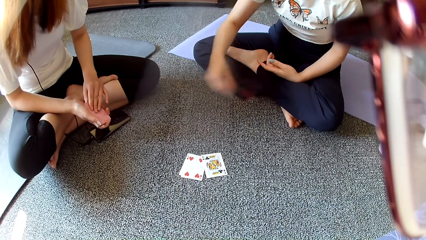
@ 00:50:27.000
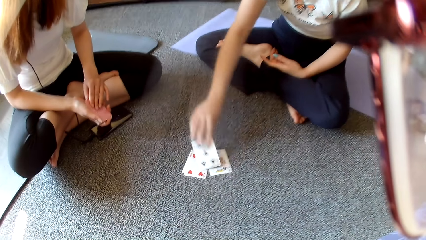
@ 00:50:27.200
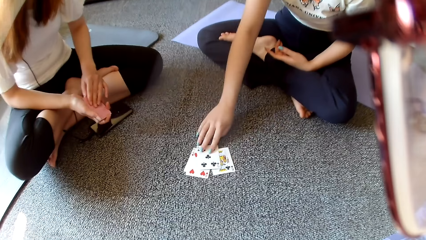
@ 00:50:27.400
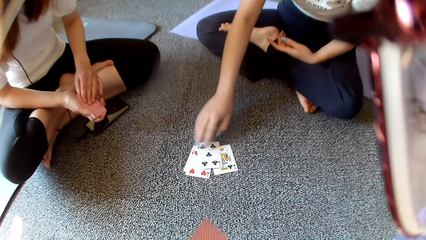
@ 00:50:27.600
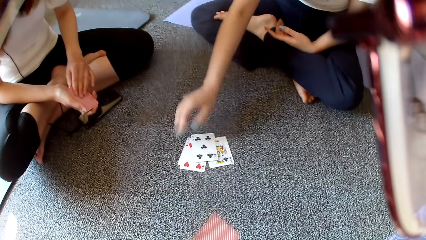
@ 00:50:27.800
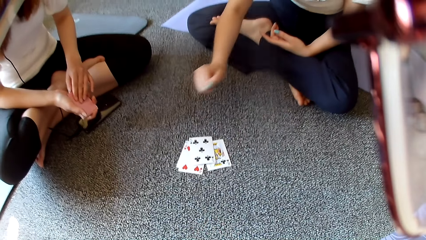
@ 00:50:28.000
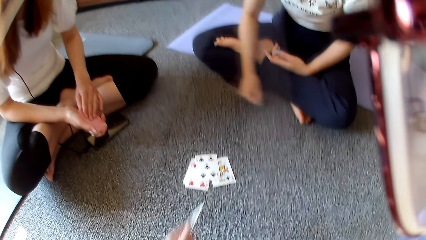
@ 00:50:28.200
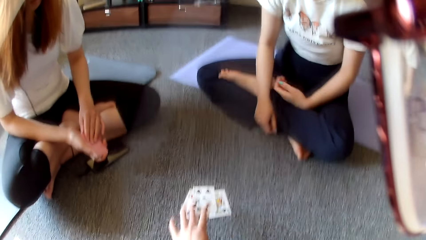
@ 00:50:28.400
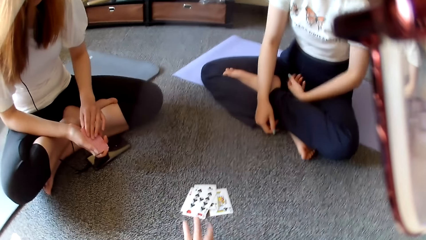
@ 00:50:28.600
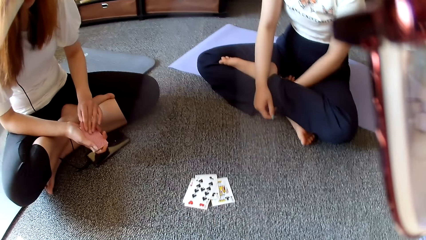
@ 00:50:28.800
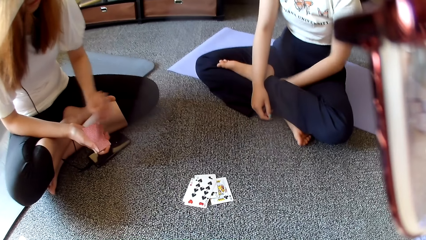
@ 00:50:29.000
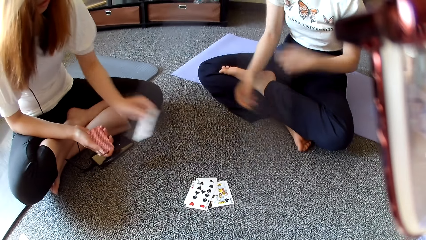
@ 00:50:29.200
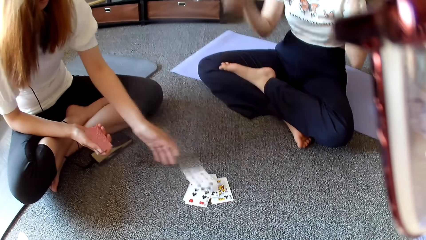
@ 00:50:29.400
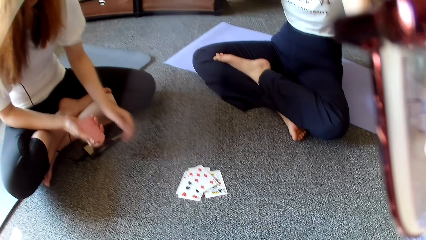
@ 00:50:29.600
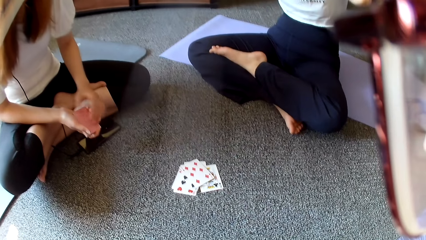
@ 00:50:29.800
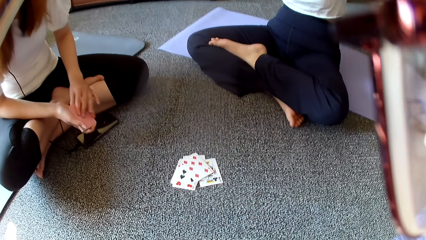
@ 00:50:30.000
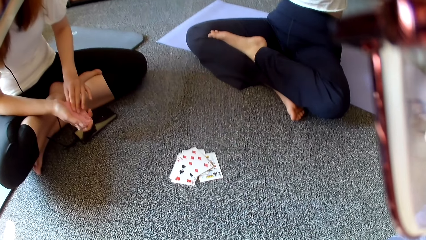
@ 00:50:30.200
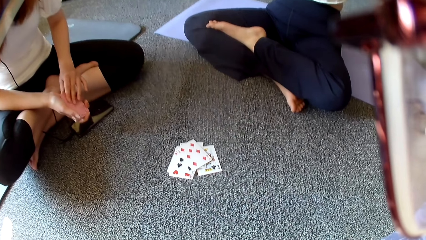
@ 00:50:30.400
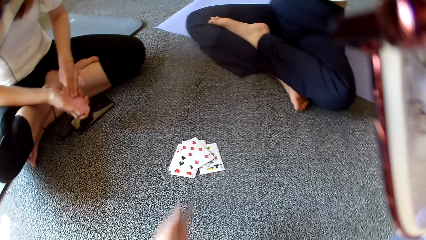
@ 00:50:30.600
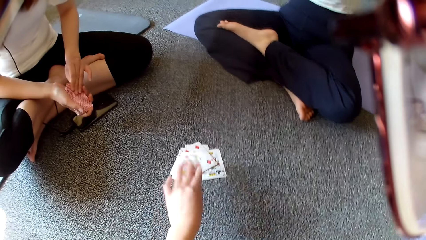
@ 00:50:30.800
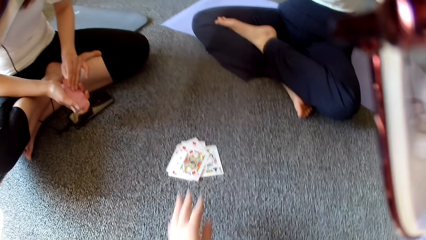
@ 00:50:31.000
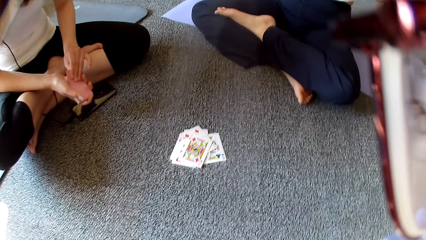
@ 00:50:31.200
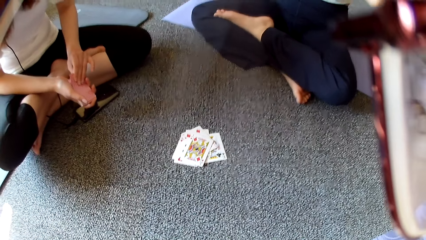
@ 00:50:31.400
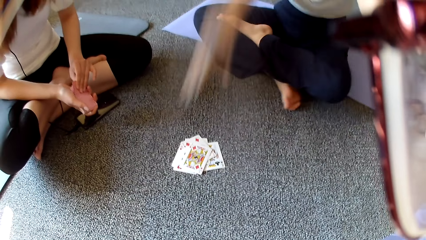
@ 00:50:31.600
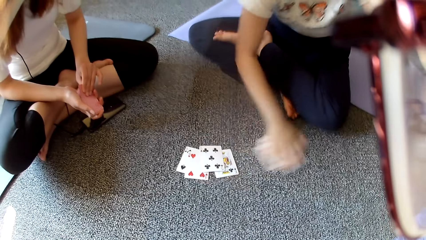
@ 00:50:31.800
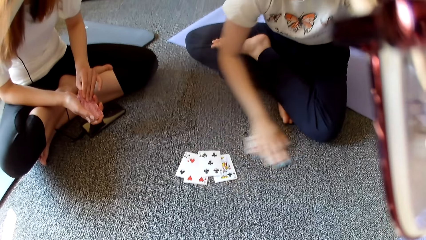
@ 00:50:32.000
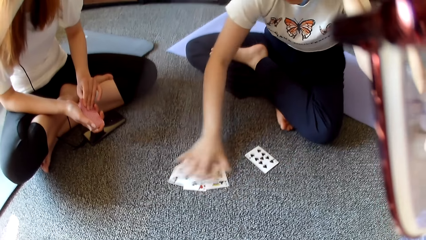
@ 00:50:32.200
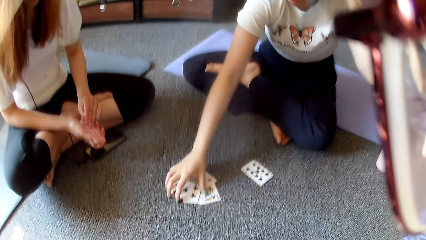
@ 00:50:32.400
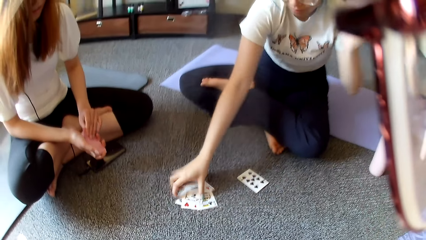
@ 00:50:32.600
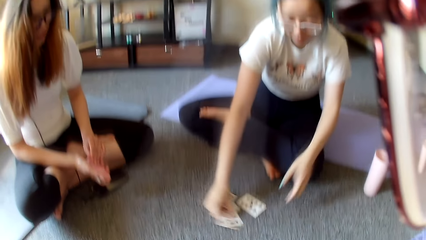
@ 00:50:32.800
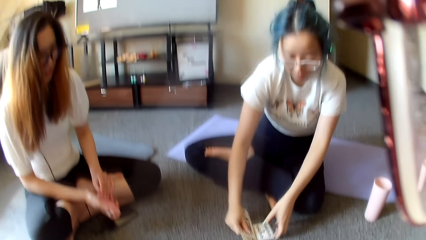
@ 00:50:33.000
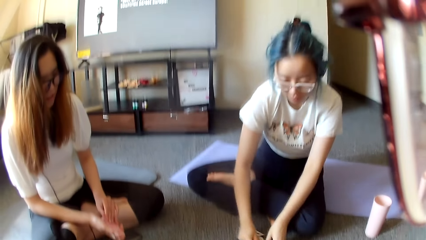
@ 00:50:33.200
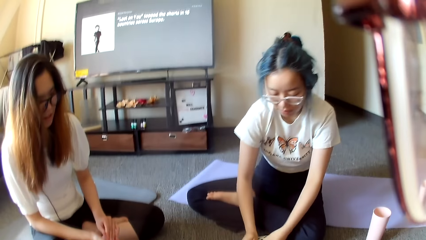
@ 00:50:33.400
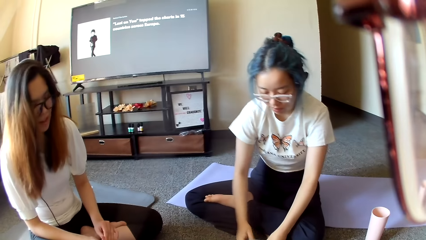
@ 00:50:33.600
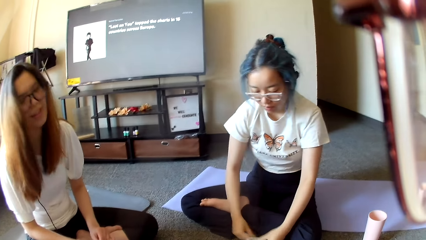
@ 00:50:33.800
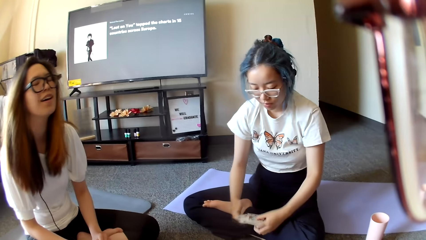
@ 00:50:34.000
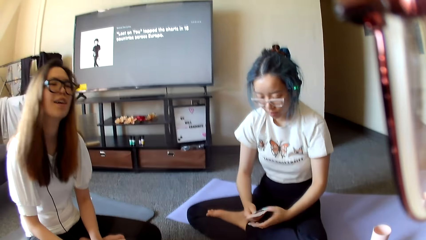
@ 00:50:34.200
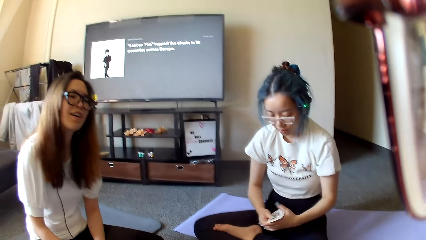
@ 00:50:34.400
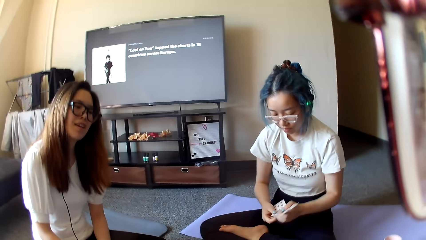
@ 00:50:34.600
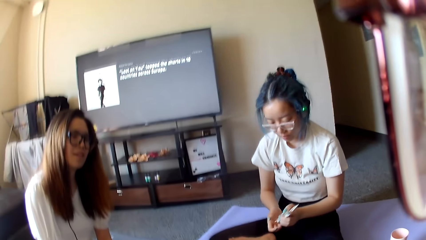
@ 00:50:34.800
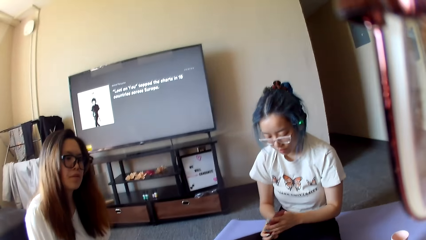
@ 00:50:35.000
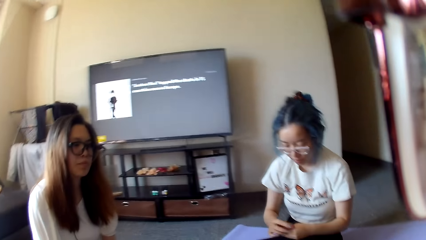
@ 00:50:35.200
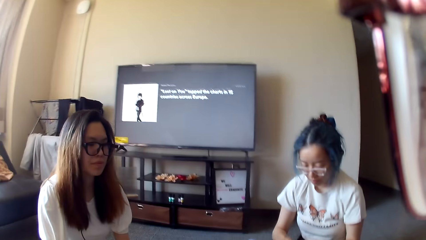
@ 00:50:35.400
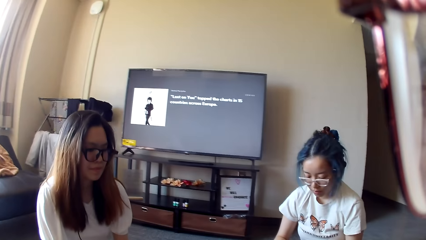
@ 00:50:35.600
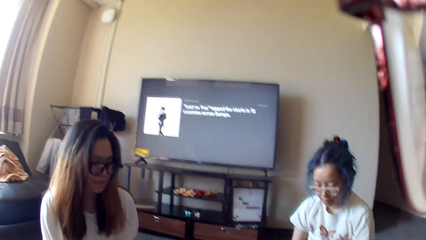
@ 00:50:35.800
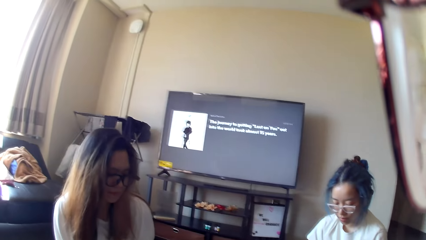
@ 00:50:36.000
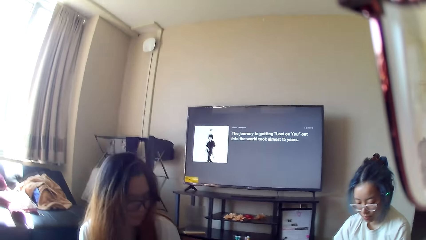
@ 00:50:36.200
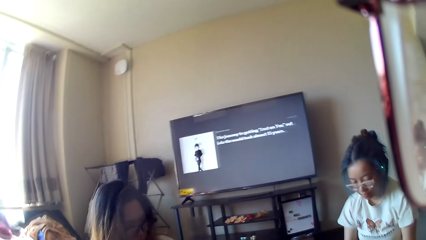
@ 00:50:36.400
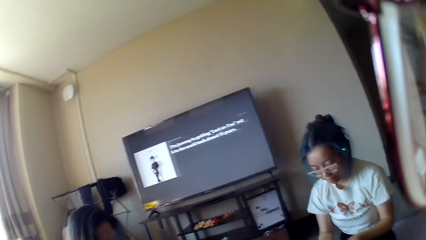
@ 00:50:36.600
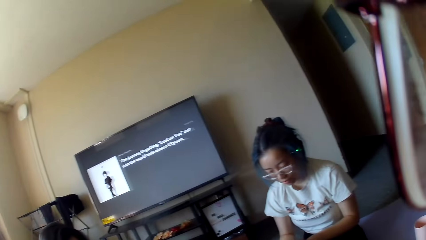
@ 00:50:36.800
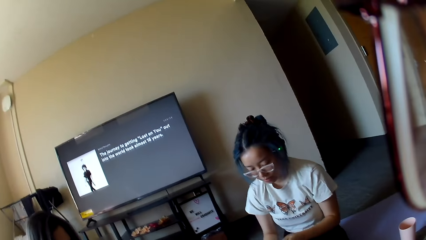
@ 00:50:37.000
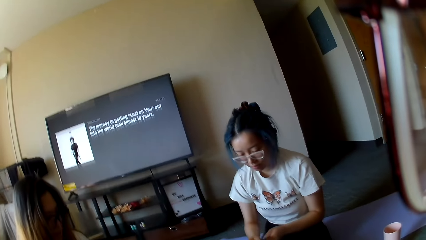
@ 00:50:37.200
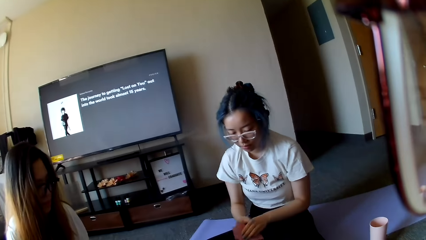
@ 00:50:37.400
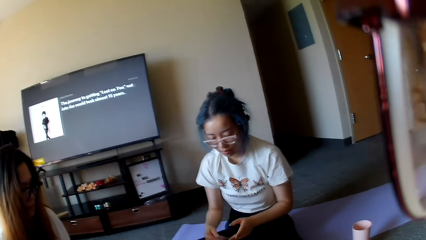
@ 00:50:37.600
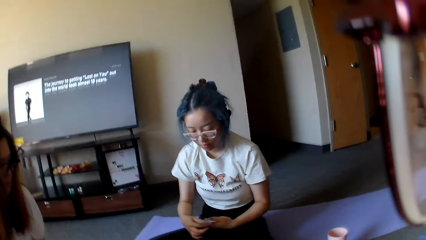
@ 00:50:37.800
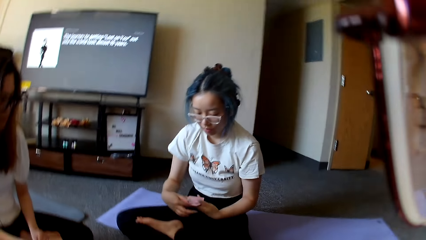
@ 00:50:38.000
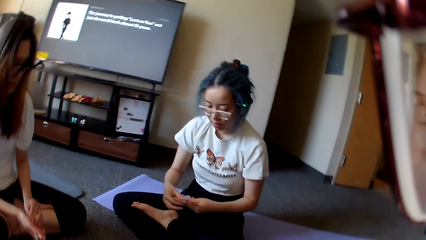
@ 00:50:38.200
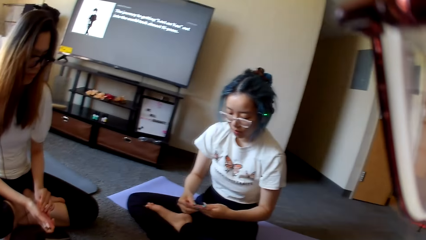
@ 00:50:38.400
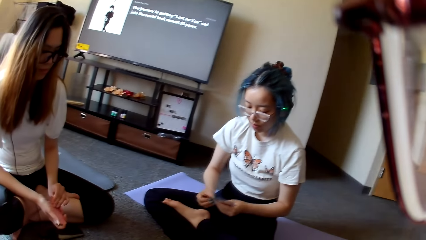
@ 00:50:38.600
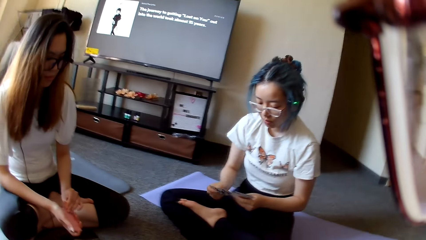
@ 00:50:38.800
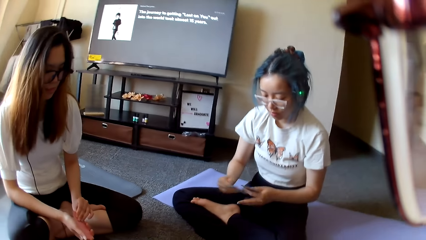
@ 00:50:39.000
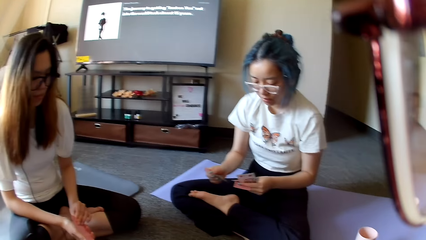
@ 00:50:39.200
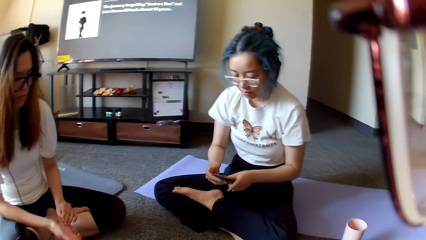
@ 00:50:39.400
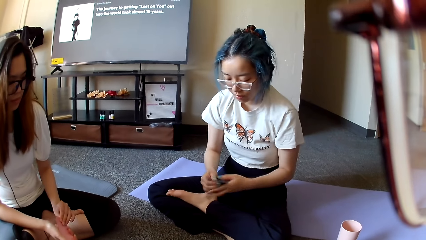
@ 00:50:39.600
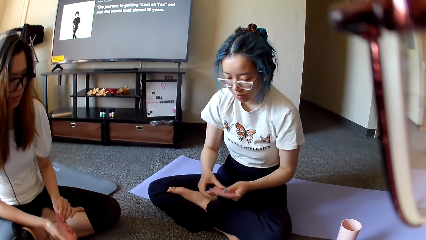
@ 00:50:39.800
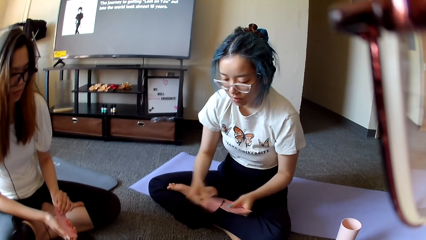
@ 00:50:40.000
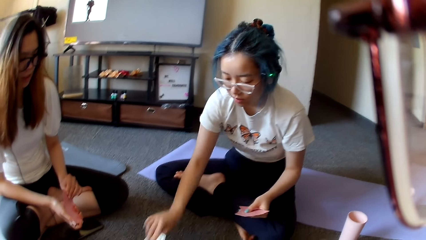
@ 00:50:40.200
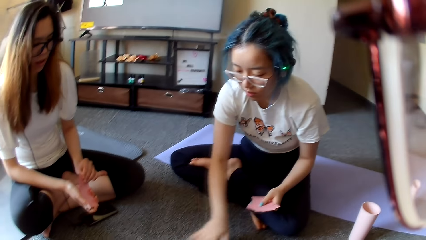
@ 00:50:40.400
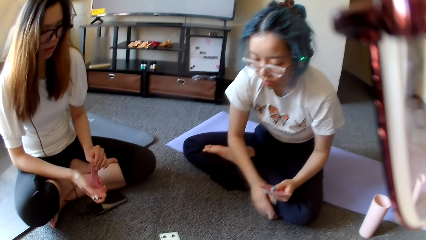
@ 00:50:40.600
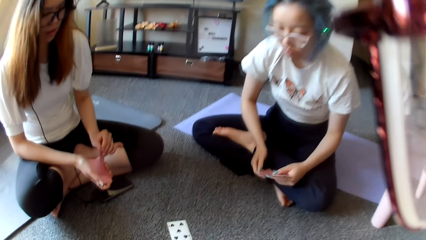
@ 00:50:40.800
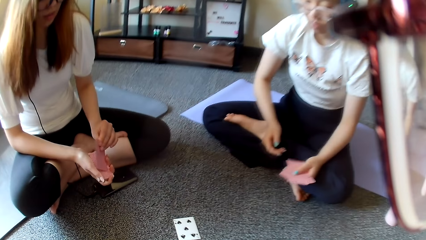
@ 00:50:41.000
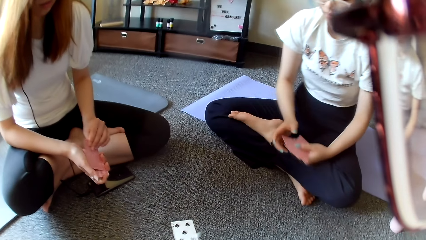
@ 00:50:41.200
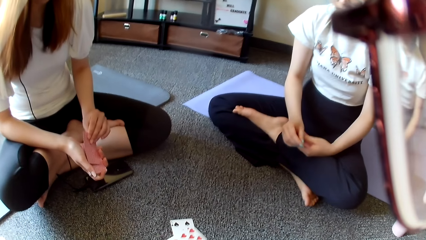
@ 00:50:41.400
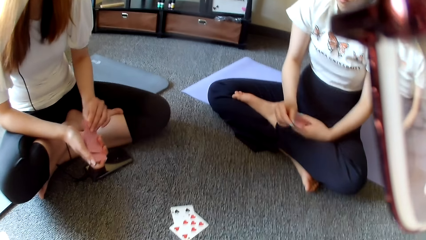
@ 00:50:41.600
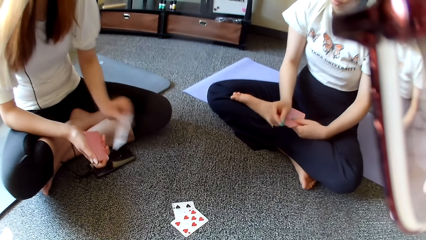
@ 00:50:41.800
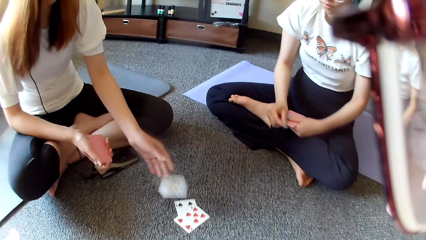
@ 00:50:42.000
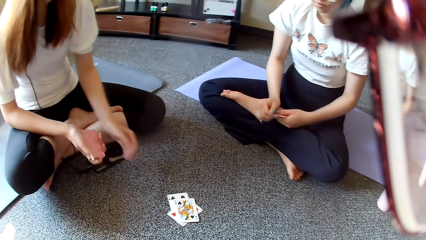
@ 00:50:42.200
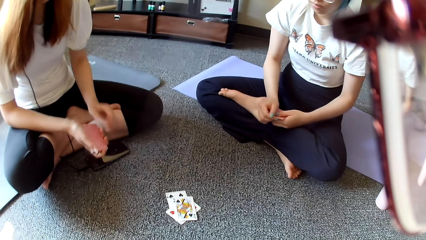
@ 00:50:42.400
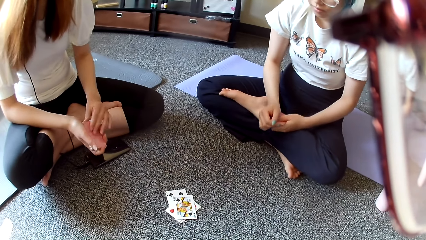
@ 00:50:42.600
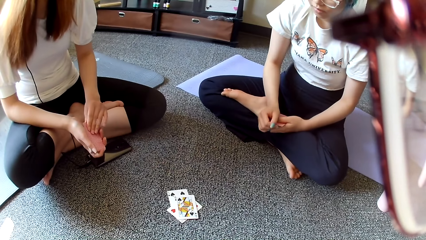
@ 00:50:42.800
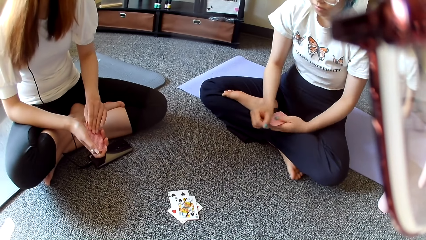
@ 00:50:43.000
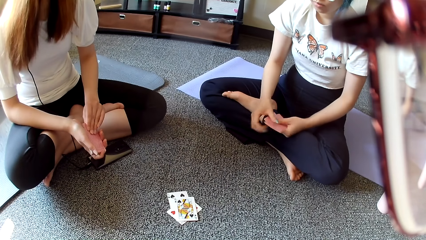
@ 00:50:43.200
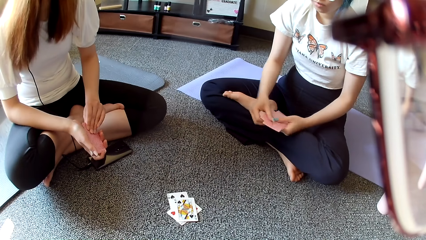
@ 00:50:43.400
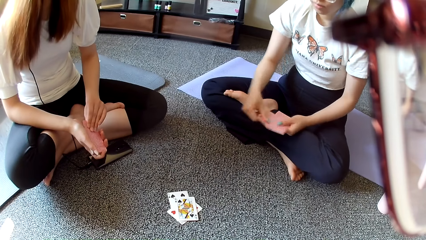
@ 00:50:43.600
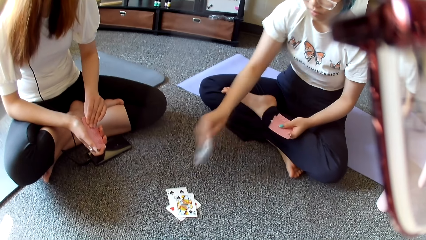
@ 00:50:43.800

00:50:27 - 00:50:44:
A woman places a card on the floor. The camera wearer places a card on the floor. Another woman places a card on the floor. The first woman adjusts the headphone. The camera wearer places a card on the floor. The first woman taps on the floor and collects the cards on the floor. She shuffles the cards. The camera wearer looks around. The first woman shuffles the cards and selects the poker cards. She places a card on the floor. The other woman places a card on the floor.
